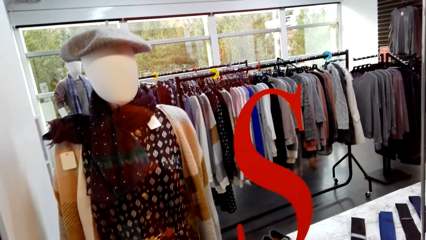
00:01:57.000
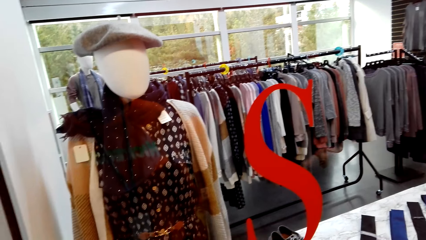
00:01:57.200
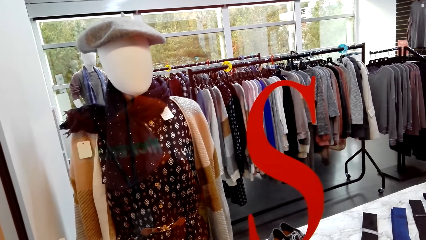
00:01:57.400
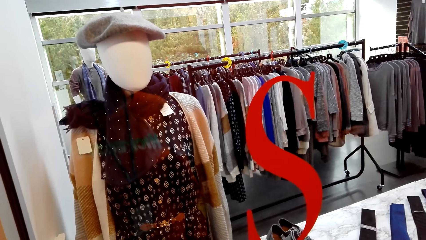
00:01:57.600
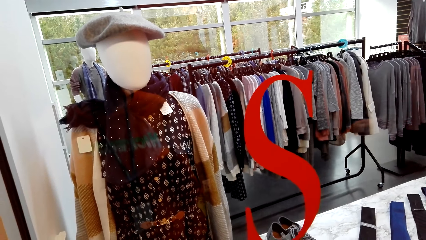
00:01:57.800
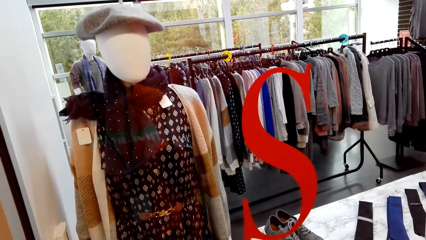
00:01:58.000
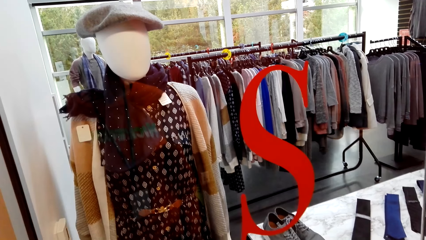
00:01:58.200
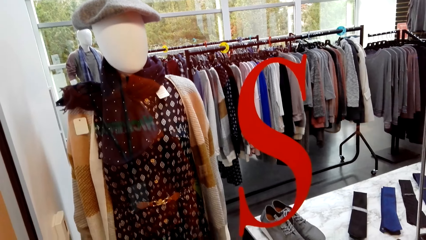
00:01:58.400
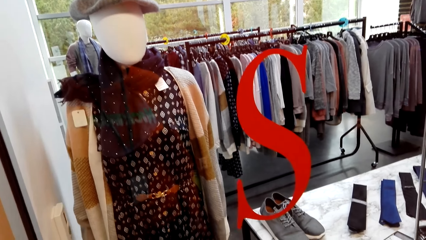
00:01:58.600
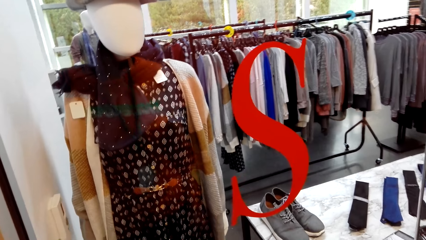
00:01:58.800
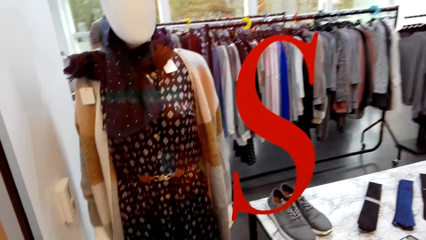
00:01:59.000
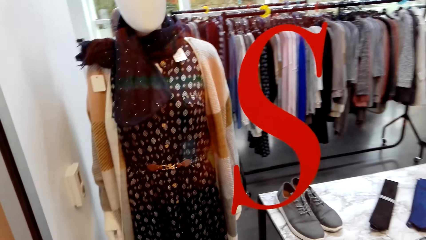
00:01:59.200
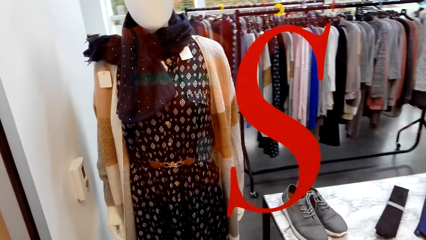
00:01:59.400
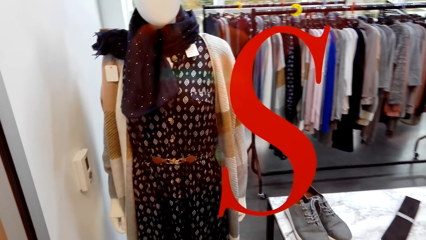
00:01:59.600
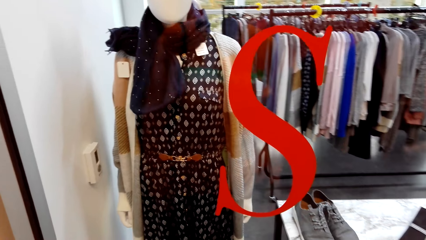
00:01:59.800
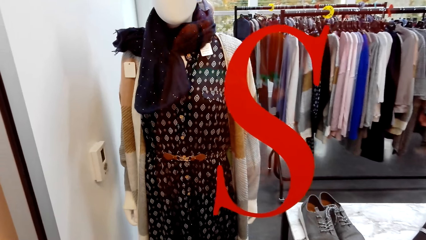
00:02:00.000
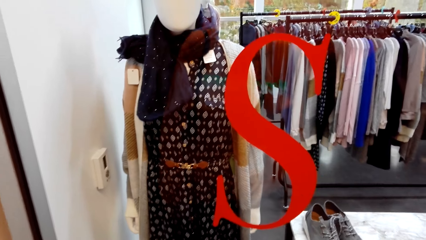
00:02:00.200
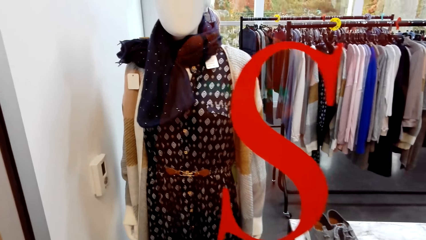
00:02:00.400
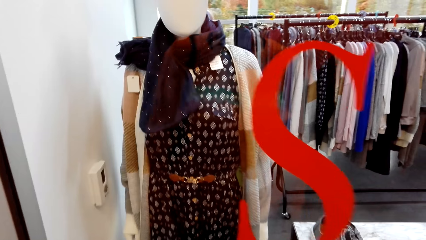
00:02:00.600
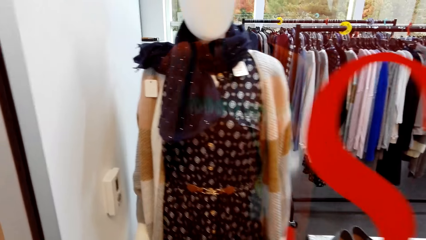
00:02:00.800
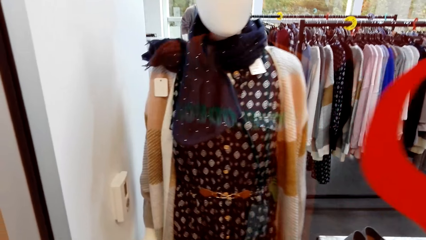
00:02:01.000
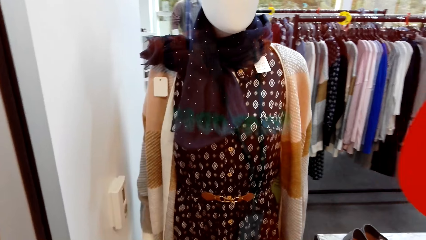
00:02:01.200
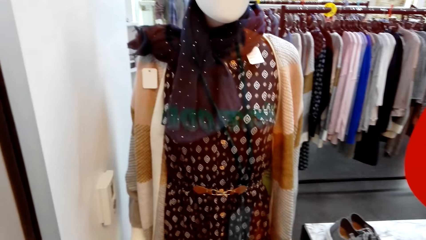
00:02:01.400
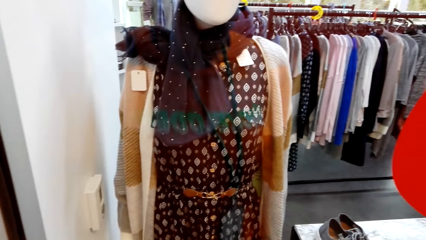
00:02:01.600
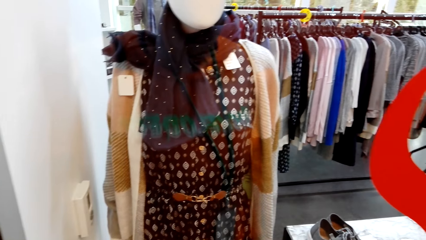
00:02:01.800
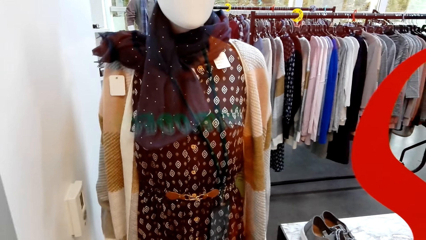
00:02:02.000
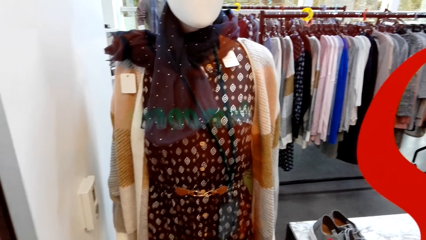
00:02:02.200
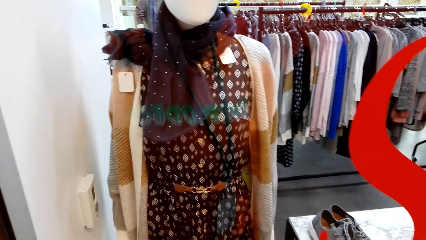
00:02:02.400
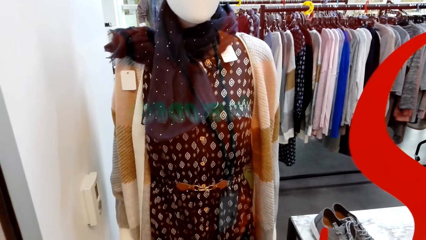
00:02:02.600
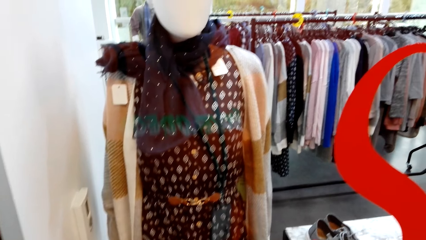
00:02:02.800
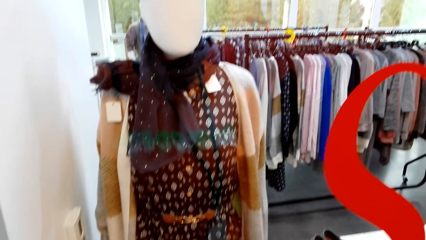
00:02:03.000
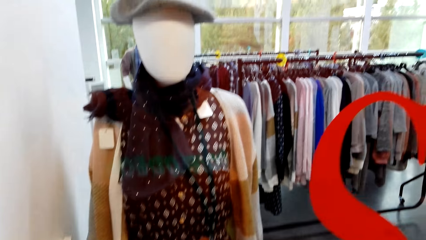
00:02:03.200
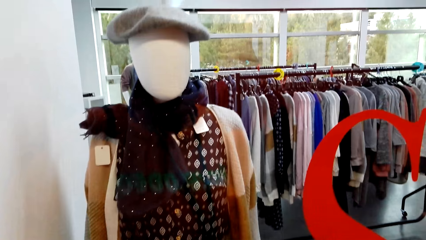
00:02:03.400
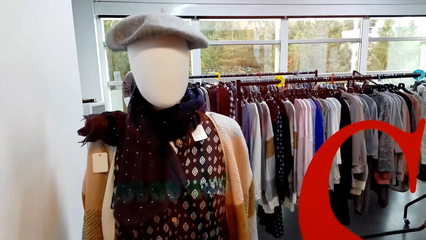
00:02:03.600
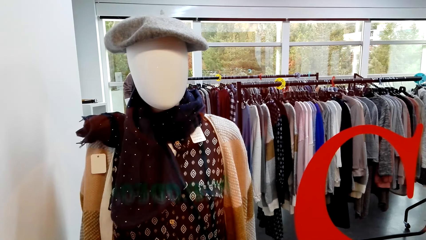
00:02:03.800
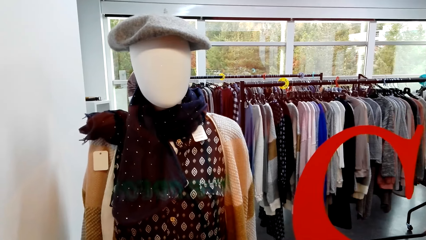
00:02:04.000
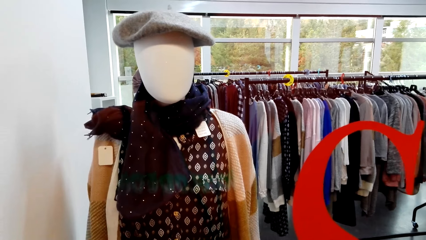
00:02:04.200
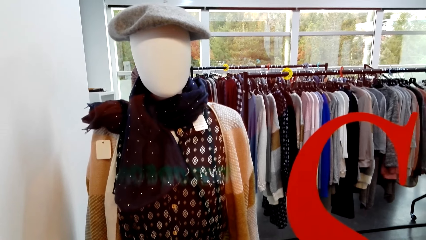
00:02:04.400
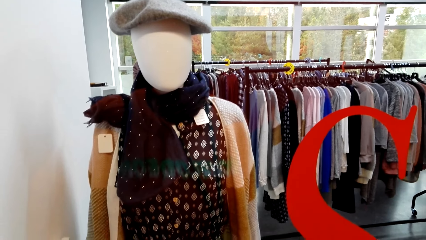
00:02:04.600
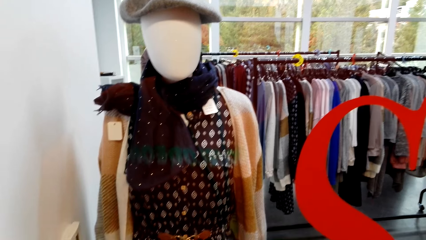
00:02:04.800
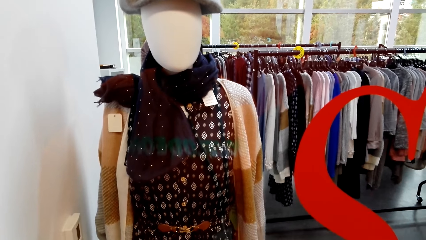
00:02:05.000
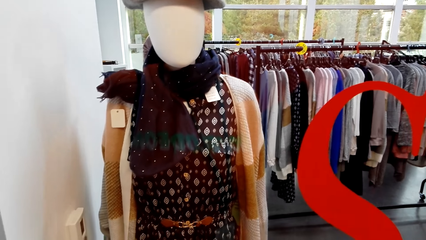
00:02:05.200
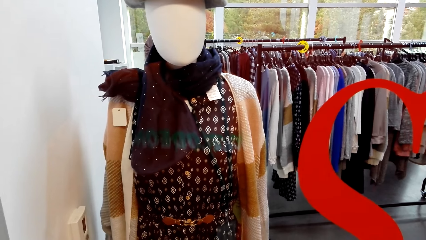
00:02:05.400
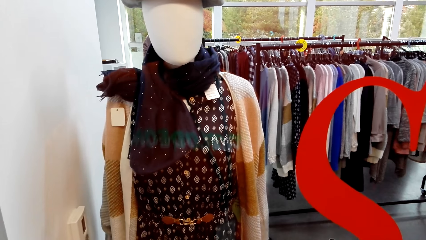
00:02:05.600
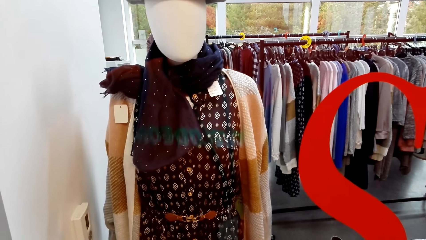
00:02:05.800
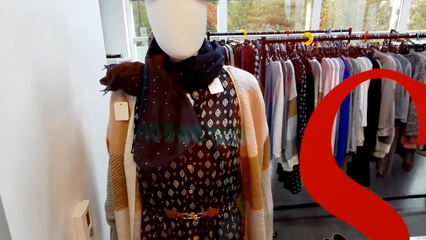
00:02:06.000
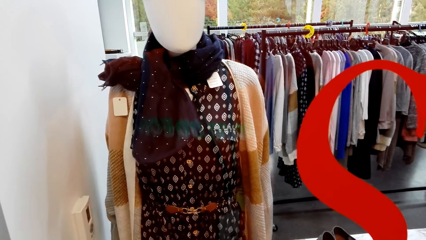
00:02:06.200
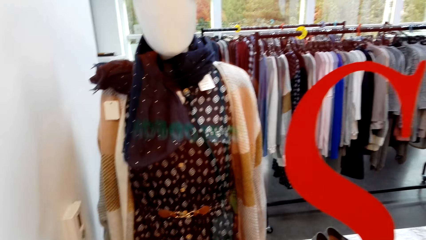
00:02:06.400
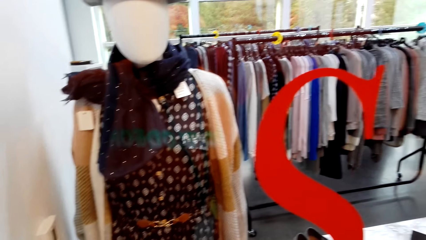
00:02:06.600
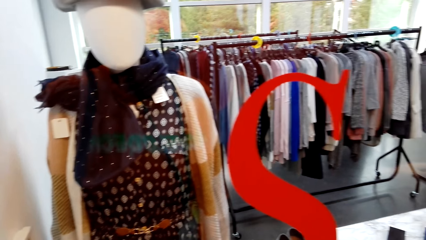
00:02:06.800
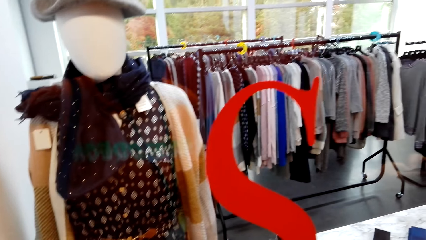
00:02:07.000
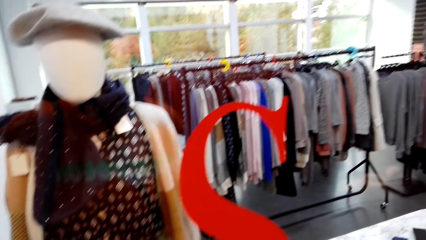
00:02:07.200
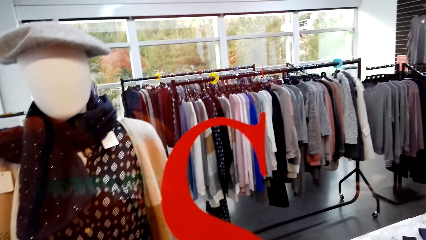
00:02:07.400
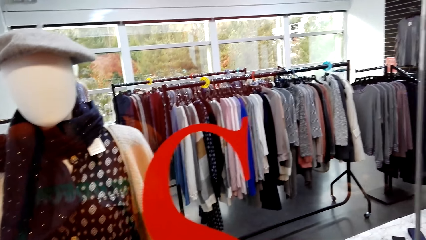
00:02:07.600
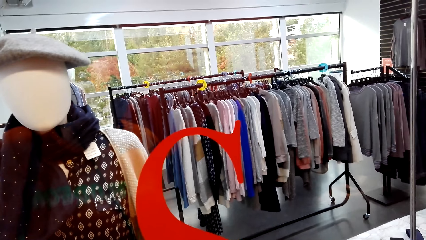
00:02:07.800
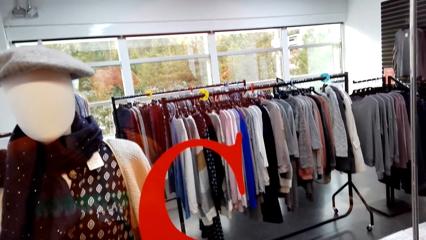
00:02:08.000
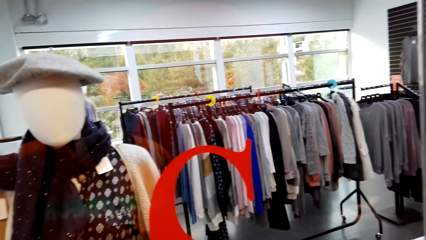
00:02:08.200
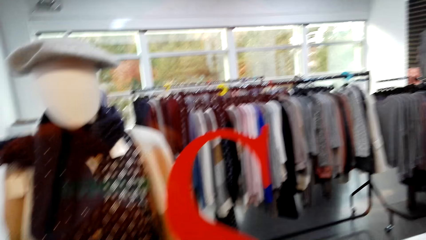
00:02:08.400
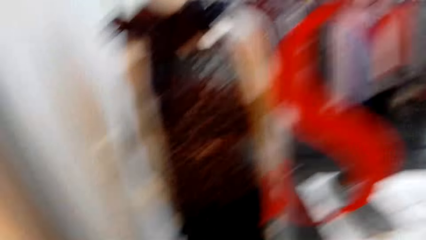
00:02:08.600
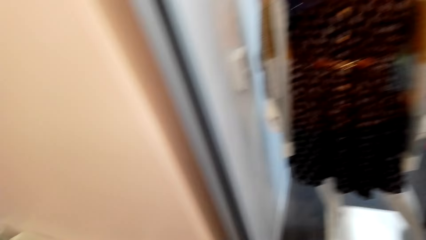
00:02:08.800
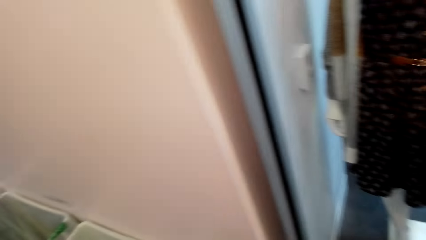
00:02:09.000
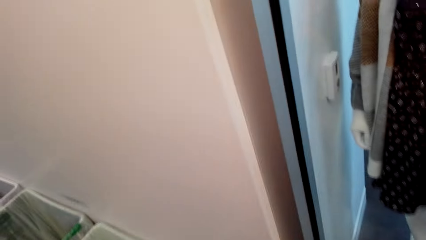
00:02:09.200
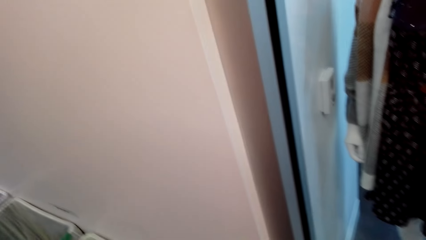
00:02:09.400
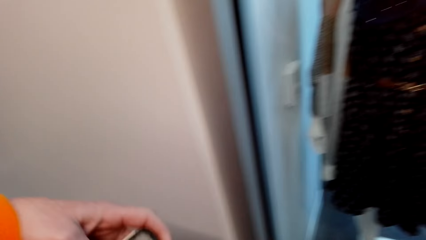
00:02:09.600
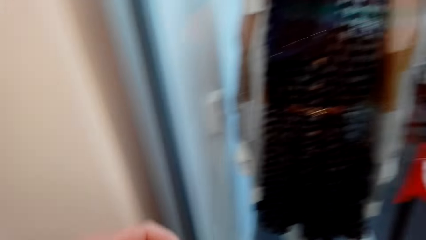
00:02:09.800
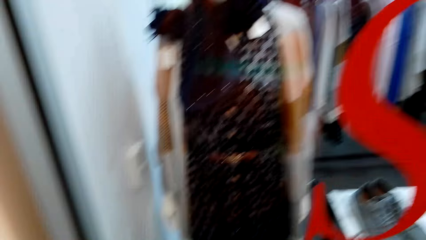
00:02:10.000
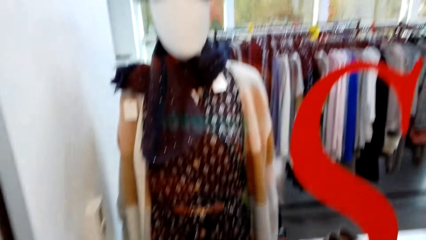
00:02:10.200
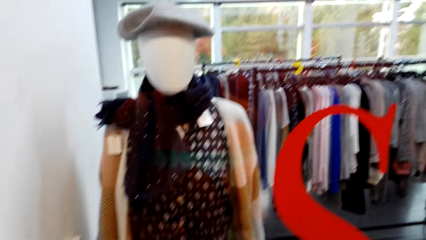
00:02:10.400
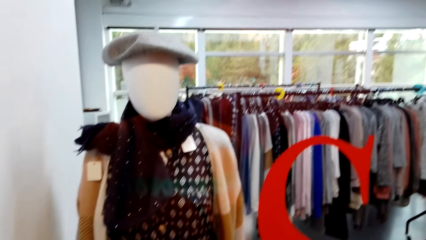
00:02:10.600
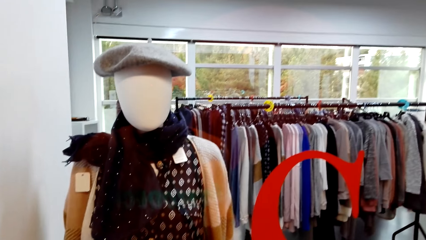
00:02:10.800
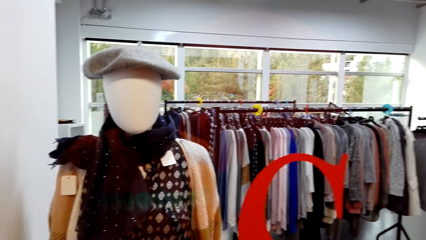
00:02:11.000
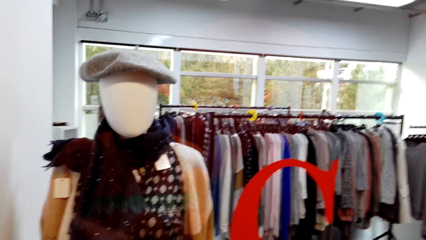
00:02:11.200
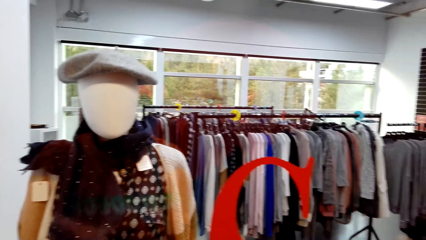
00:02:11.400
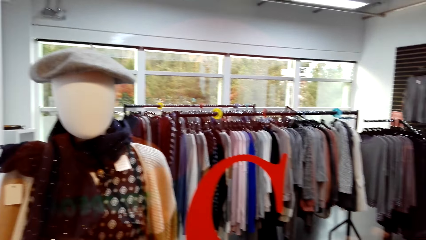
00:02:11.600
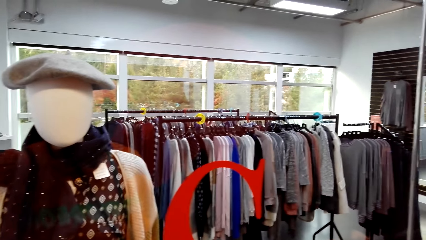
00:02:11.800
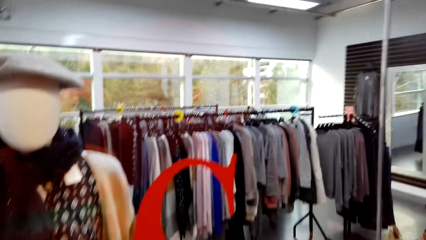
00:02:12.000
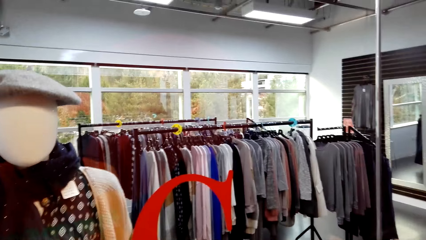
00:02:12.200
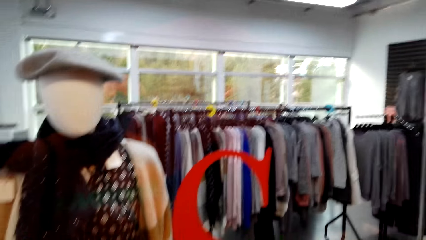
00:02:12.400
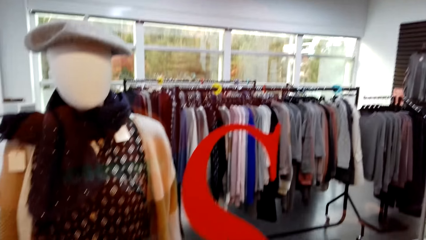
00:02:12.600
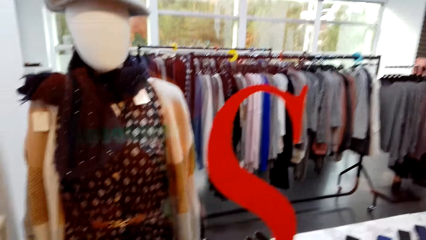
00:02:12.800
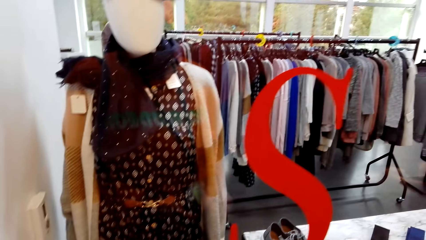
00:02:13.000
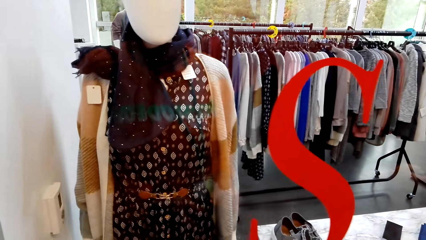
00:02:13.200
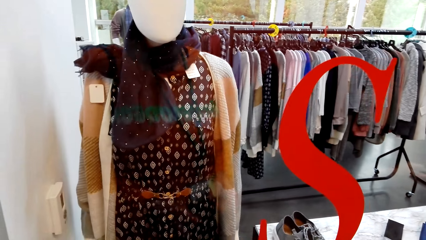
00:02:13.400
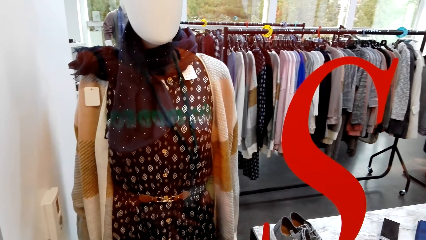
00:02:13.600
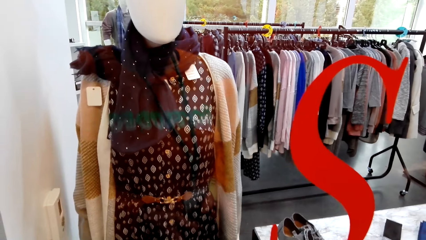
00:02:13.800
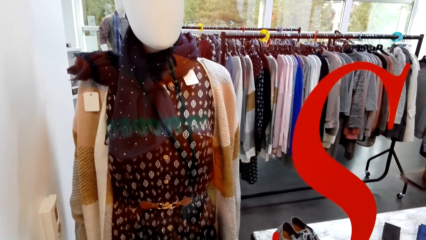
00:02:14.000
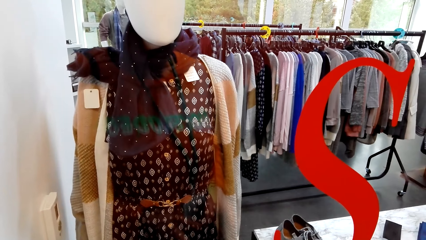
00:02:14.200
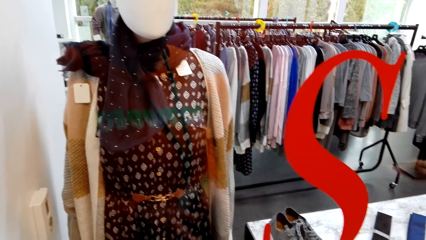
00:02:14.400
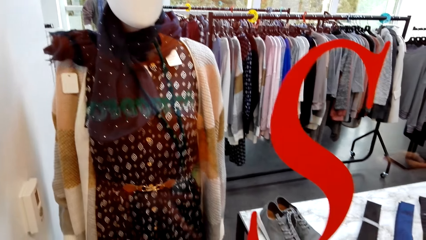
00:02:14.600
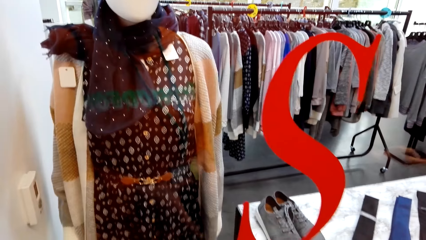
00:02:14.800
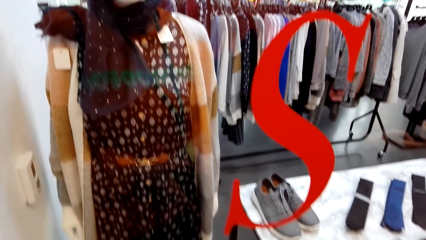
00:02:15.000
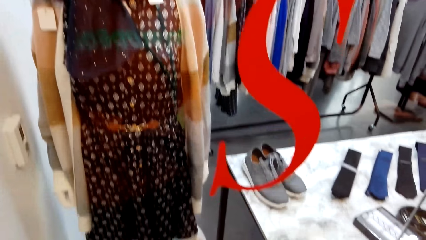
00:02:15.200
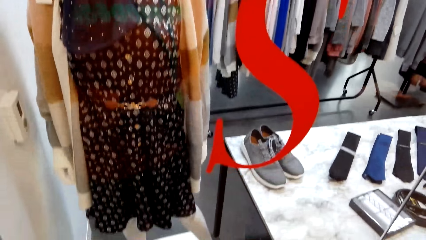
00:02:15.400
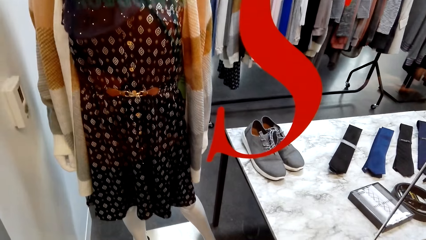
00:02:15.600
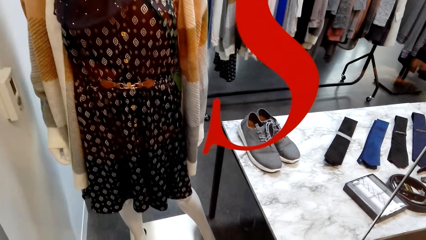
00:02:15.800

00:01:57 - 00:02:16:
The camera wearer stares at the mannequin. They talk to a woman.
